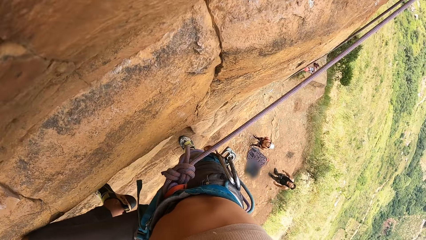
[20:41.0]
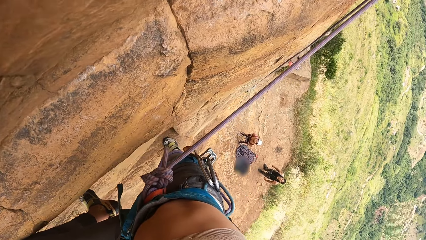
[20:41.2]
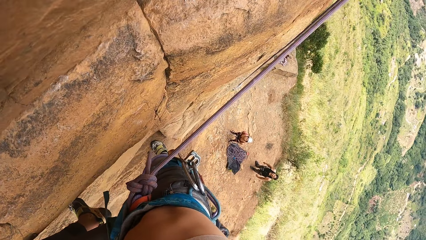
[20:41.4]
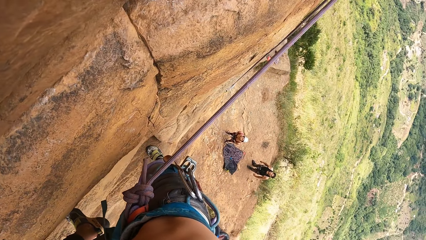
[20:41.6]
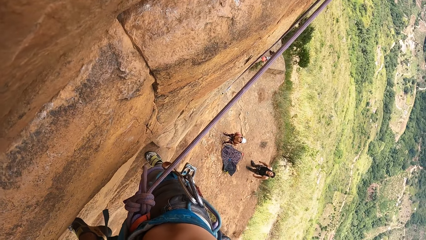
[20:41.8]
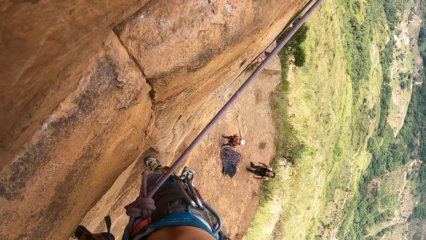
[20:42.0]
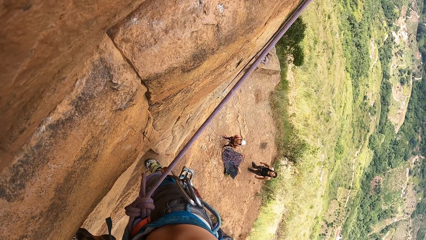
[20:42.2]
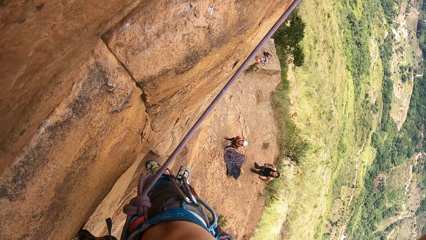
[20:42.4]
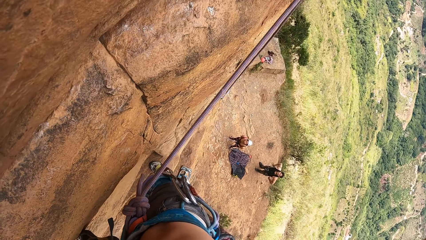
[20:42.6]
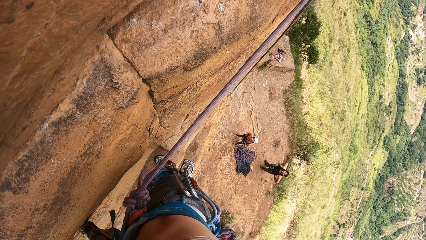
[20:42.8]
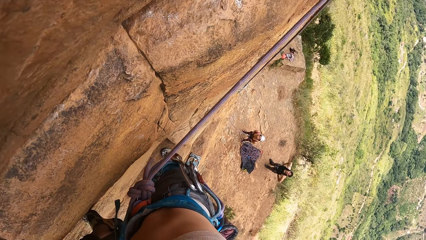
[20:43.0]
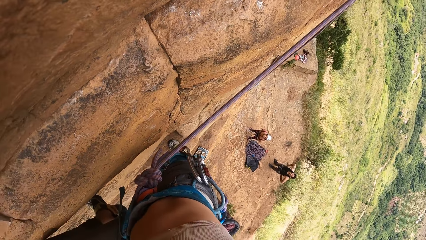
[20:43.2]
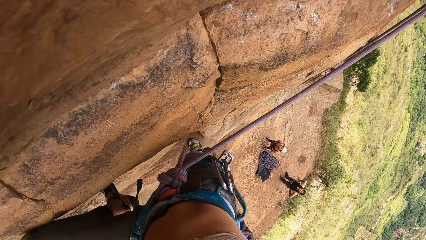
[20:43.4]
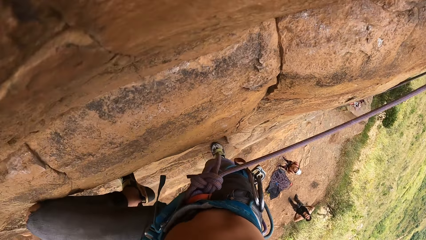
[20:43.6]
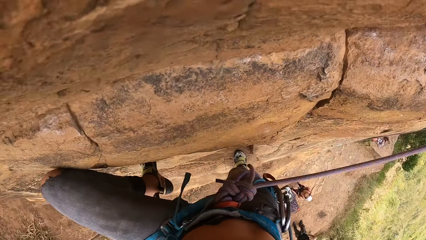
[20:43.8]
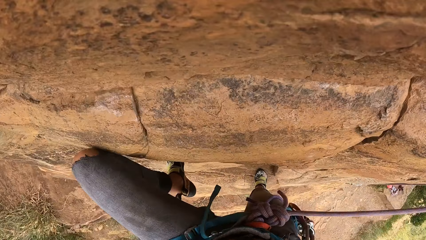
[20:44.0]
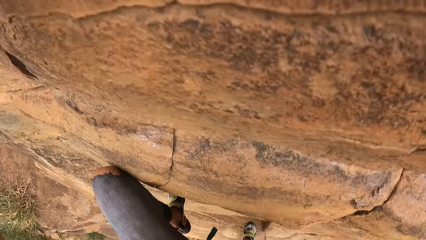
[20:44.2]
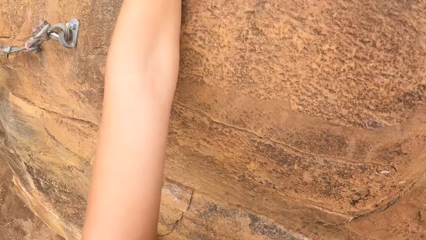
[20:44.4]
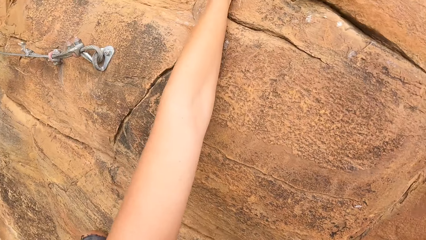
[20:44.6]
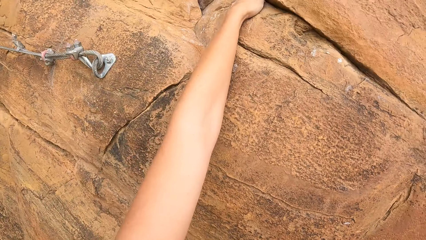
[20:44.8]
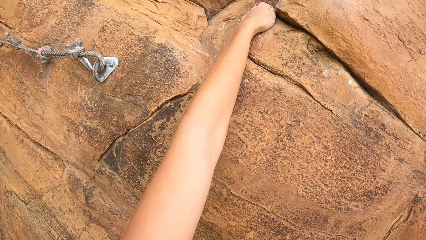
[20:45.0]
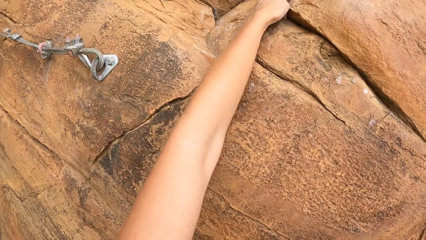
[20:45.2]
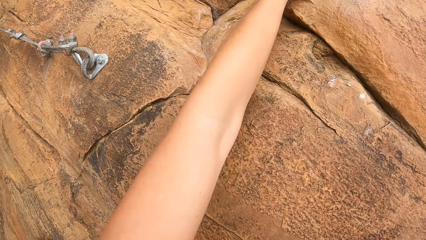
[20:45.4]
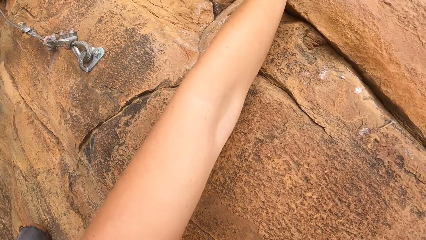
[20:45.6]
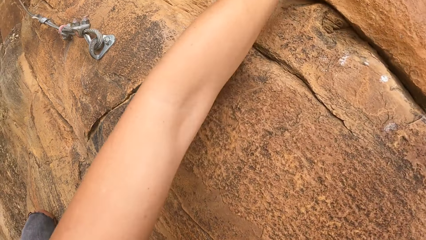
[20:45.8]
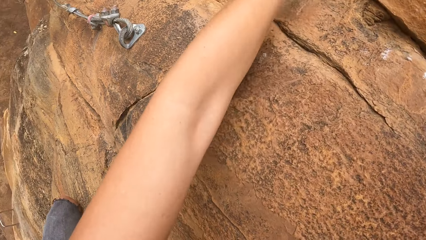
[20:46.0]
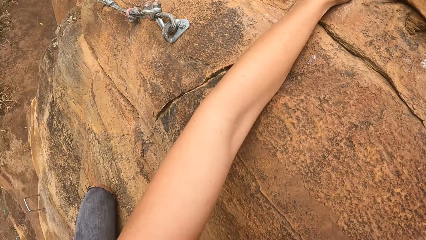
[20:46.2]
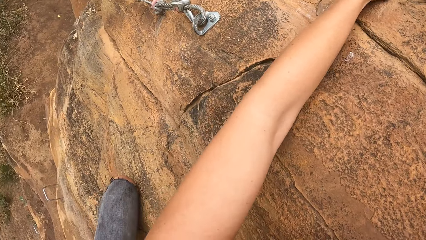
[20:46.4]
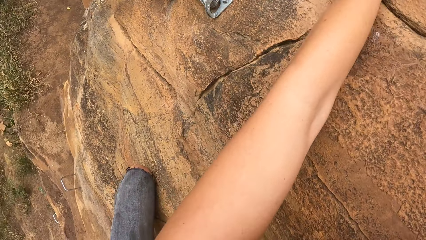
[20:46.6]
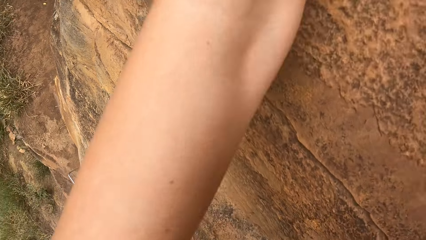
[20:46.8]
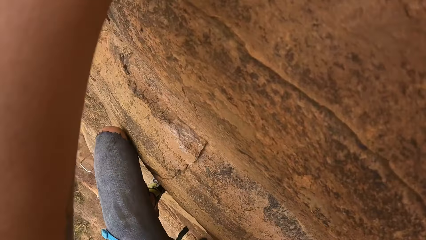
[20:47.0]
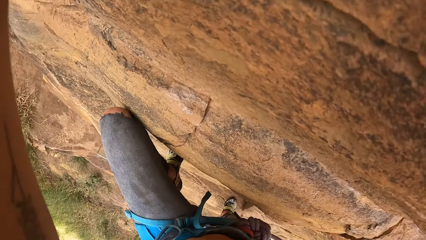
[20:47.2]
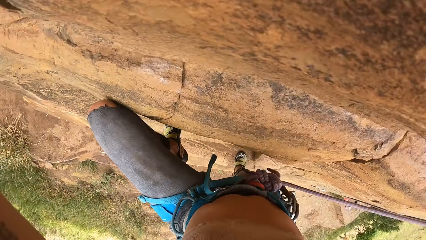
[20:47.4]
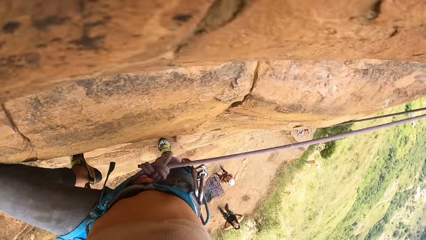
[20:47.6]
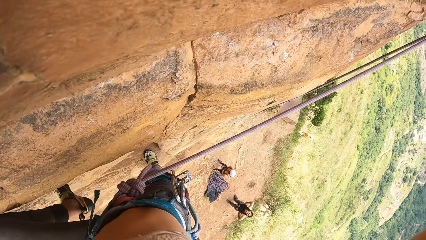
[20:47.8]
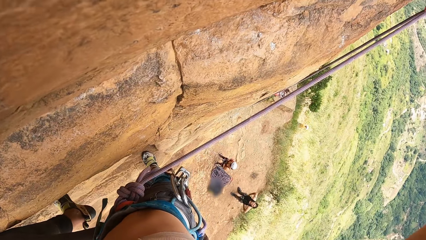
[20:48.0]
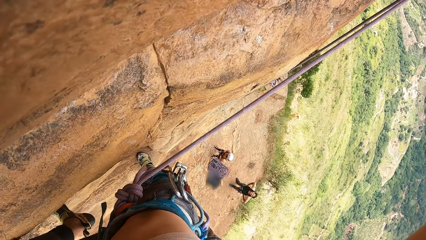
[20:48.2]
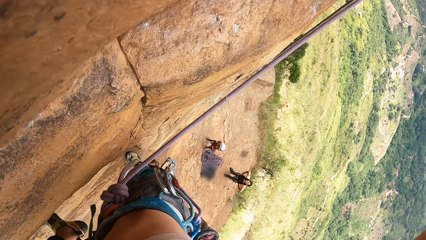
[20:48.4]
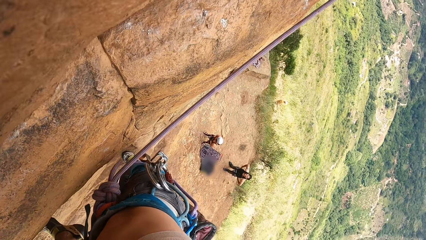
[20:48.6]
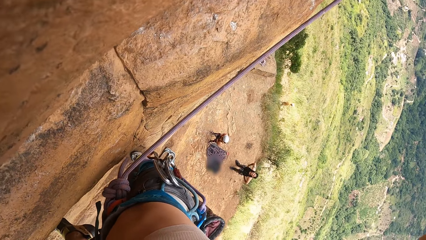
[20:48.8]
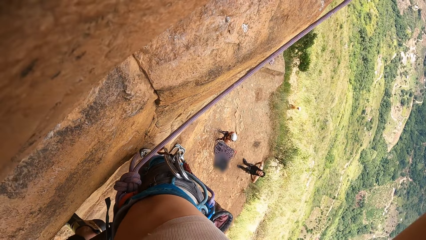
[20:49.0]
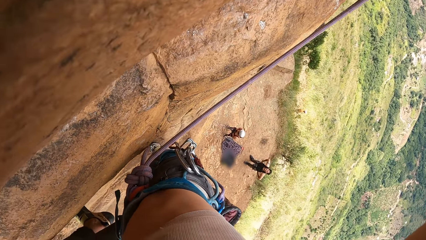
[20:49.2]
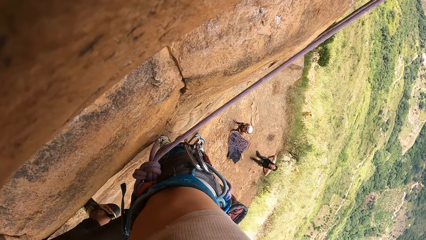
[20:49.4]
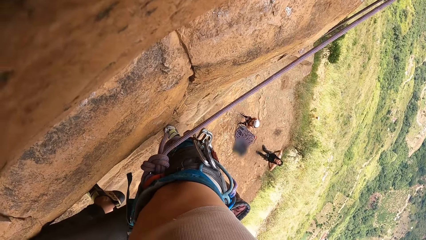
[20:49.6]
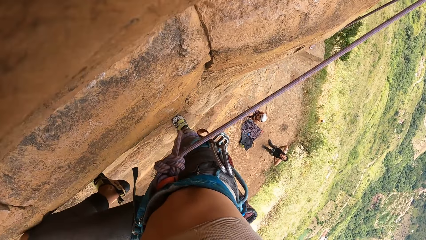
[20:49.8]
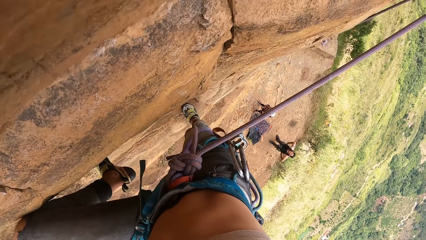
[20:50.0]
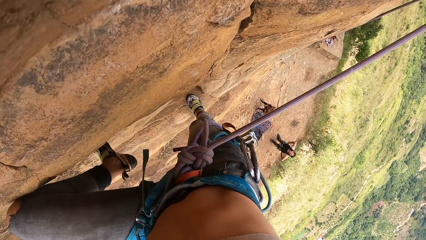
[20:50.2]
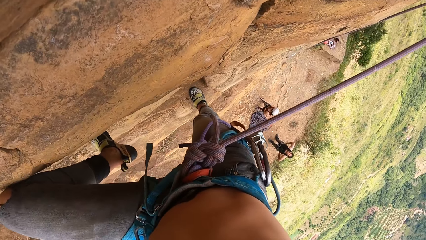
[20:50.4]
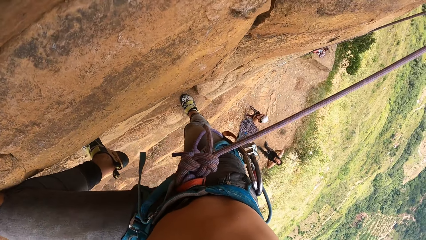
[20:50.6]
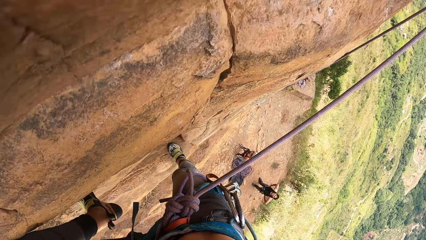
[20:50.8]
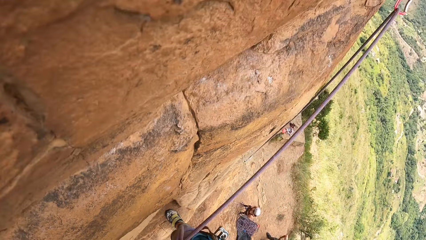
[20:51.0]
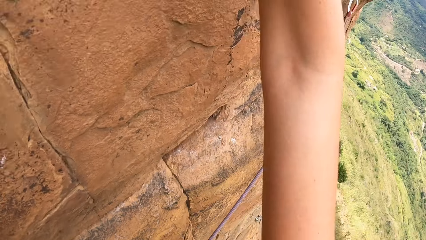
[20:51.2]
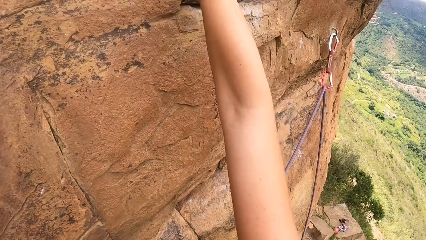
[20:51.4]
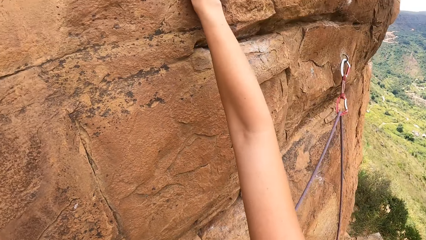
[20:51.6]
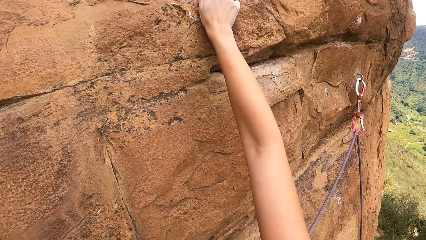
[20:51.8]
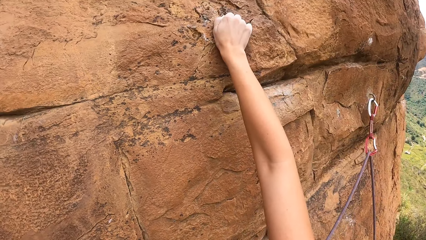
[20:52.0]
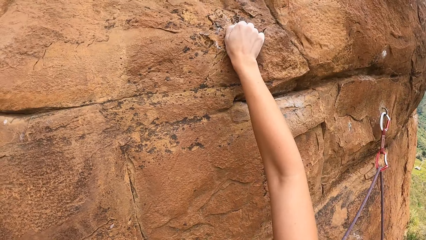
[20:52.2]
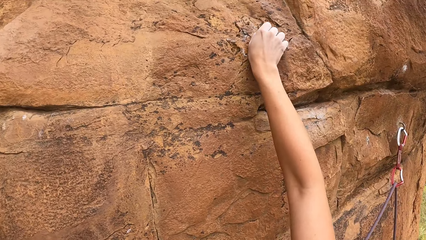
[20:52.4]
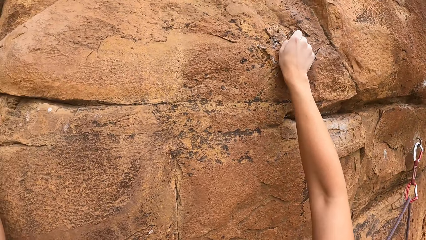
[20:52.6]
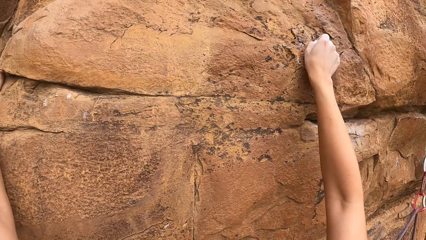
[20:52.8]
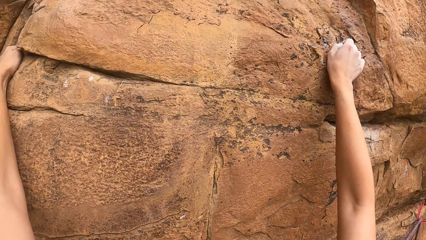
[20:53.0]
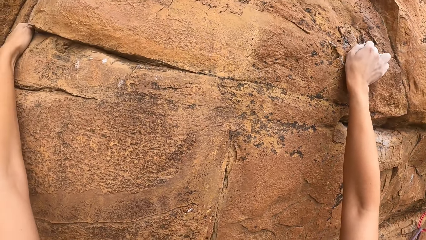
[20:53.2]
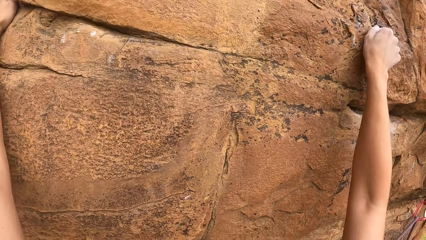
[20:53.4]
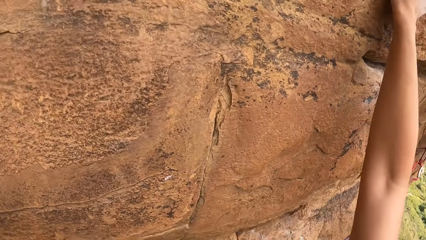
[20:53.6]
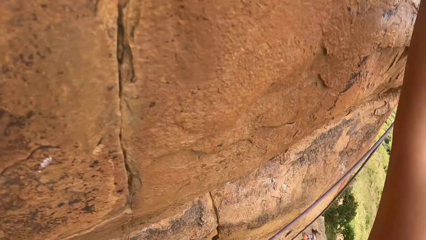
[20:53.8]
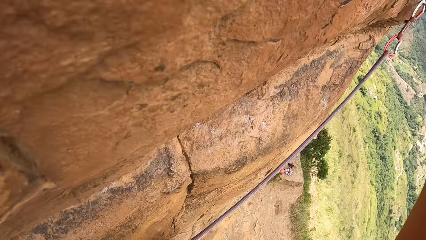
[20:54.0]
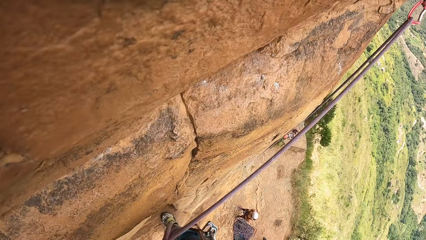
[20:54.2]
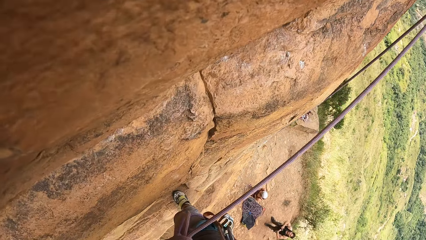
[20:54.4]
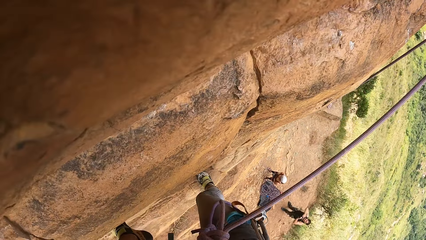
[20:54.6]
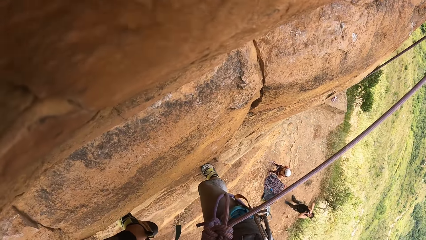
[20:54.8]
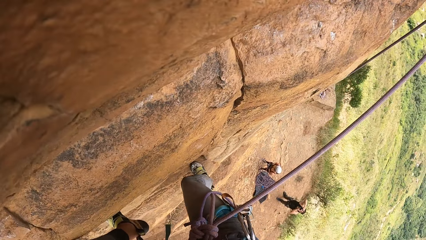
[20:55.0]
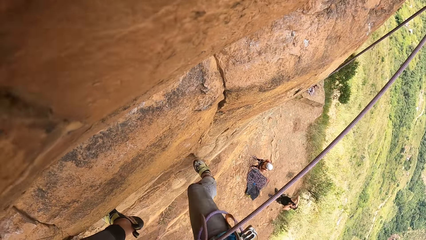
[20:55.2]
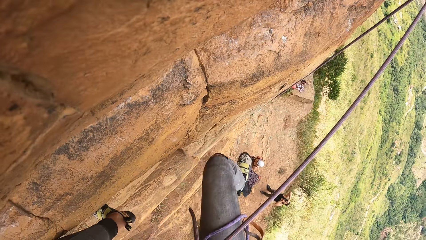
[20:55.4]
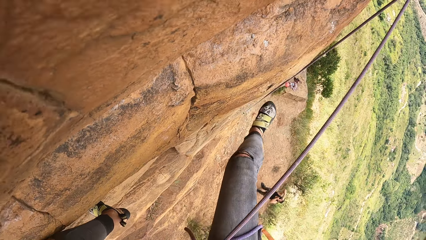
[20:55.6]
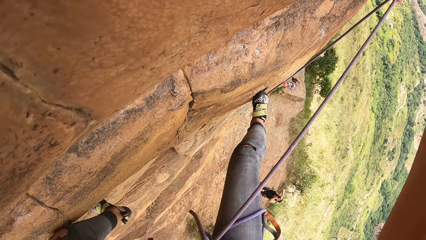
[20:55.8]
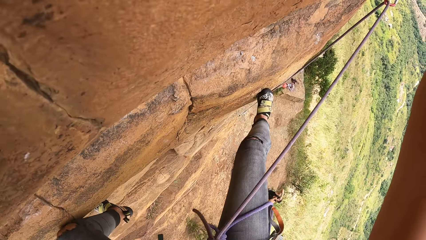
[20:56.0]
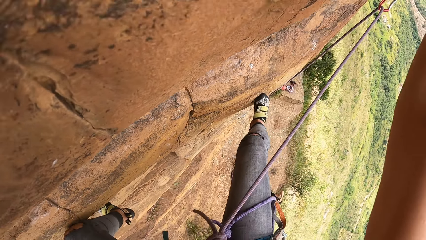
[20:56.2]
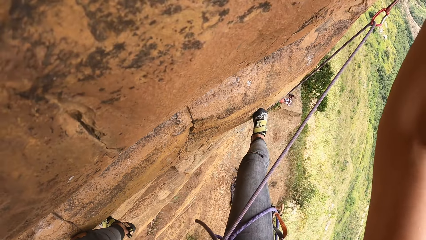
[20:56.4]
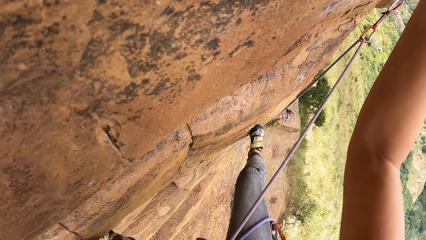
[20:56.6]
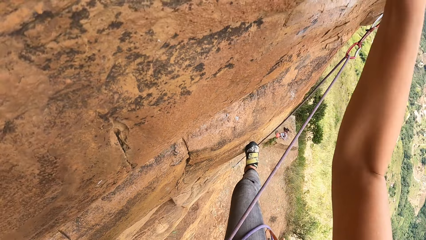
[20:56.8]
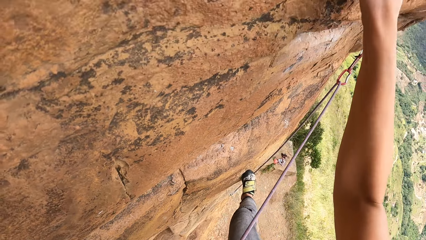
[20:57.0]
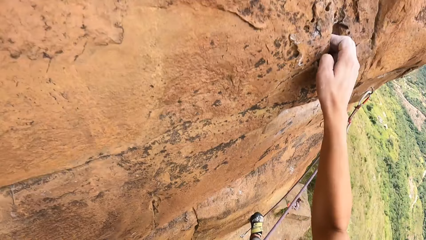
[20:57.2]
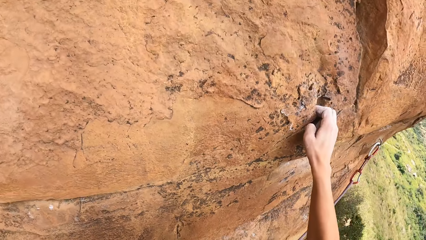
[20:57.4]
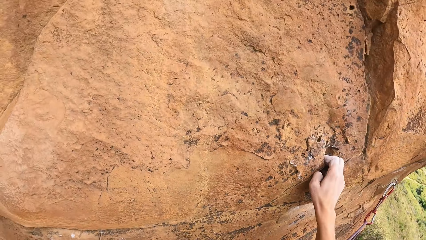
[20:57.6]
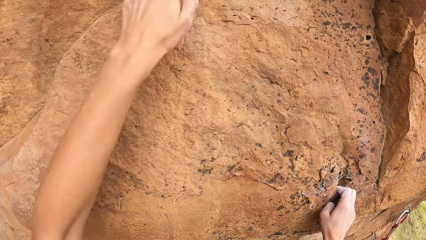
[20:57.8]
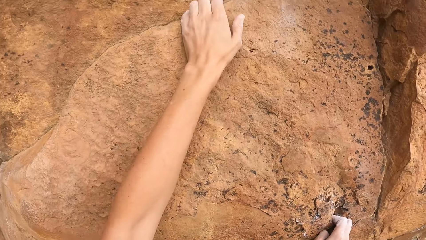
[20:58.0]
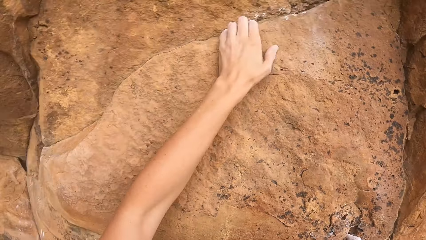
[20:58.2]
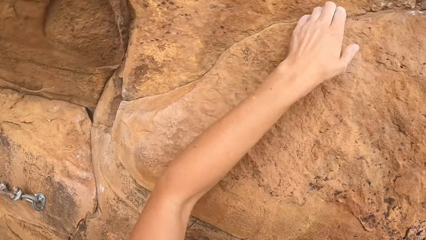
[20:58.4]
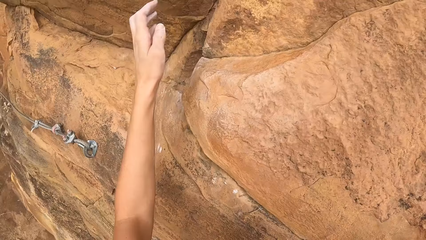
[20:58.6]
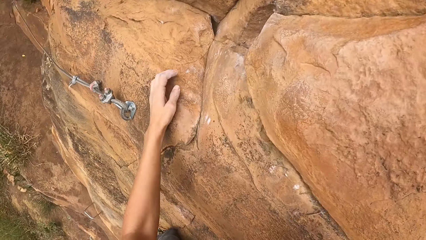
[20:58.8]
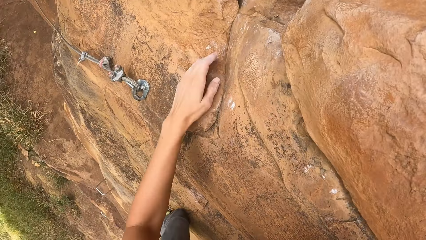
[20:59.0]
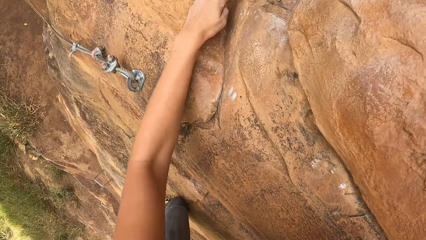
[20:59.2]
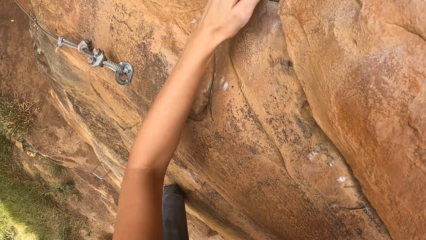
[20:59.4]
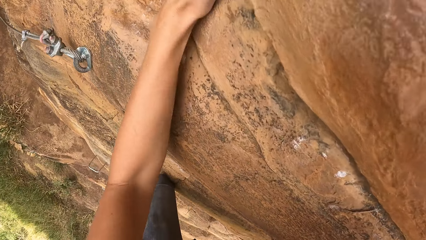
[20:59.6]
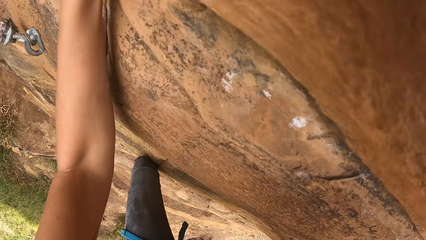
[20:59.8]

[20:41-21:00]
A man gestures at the camera wearer. The camera wearer climbs the stone.
